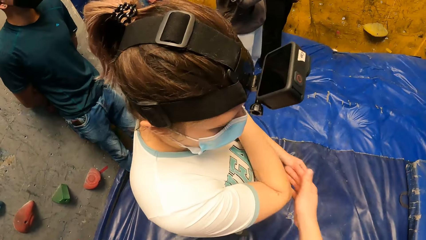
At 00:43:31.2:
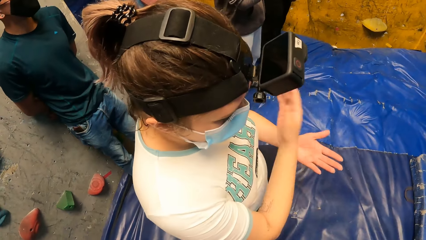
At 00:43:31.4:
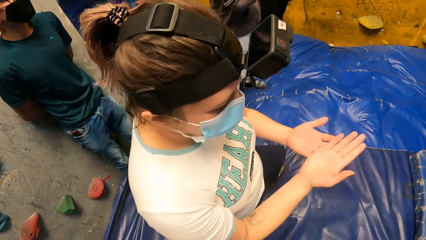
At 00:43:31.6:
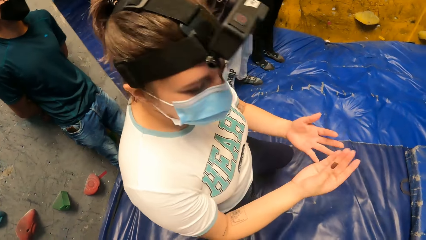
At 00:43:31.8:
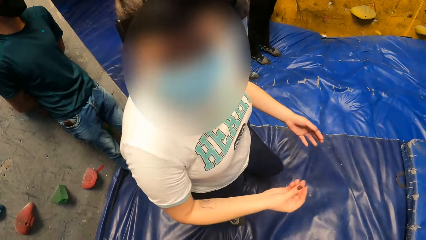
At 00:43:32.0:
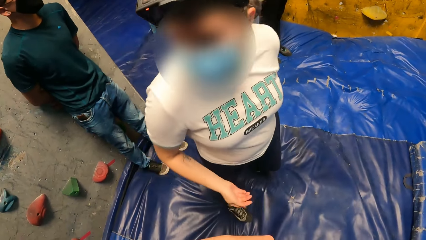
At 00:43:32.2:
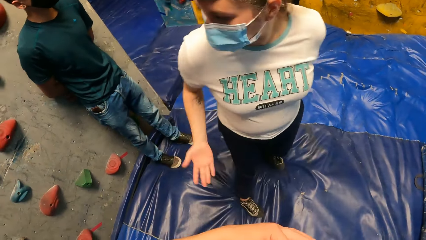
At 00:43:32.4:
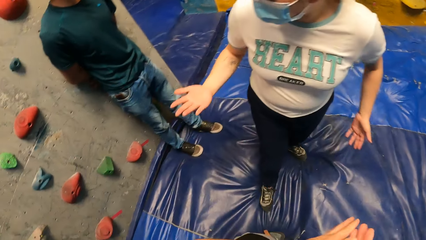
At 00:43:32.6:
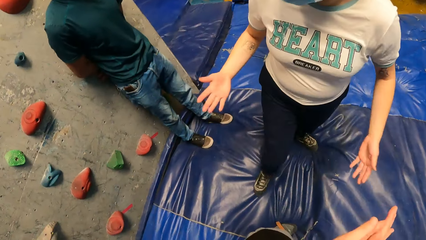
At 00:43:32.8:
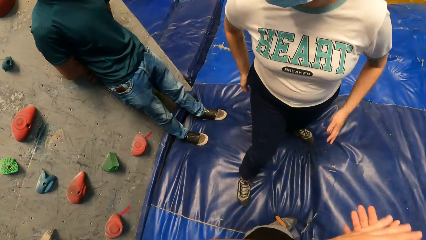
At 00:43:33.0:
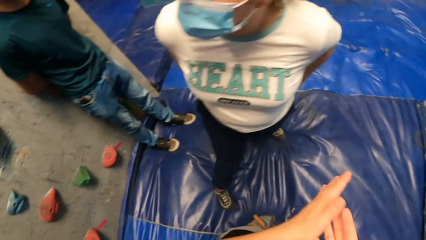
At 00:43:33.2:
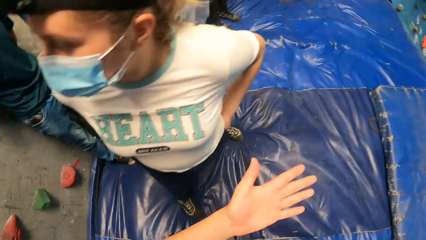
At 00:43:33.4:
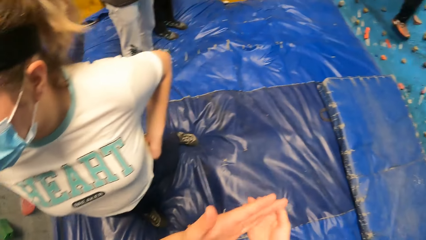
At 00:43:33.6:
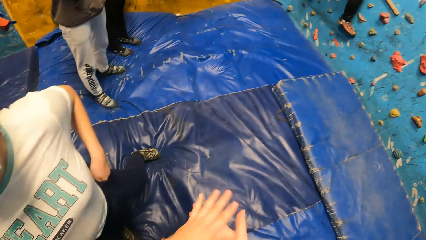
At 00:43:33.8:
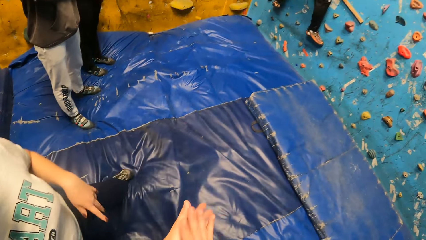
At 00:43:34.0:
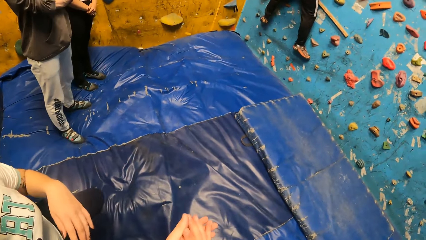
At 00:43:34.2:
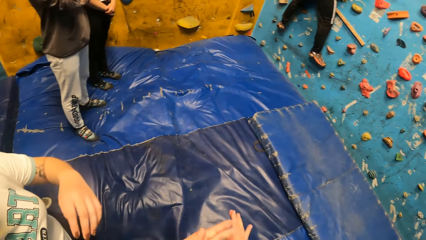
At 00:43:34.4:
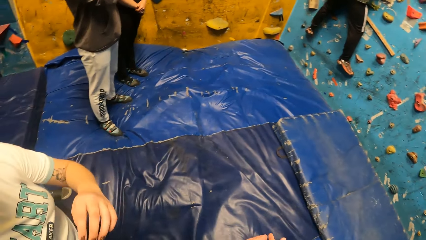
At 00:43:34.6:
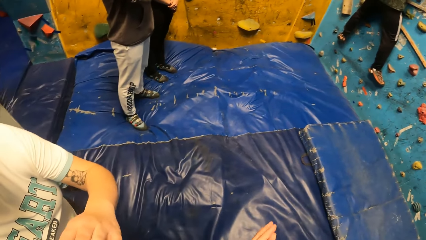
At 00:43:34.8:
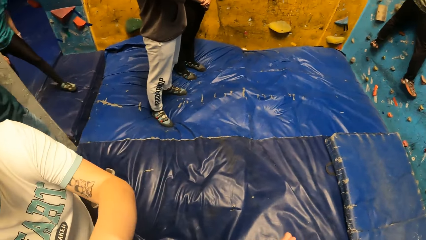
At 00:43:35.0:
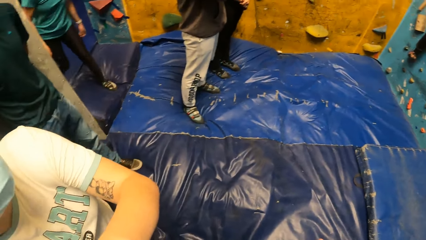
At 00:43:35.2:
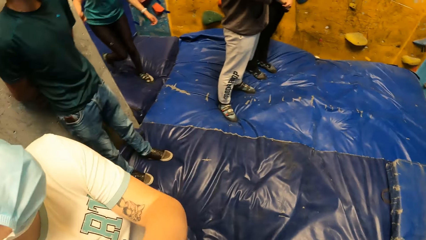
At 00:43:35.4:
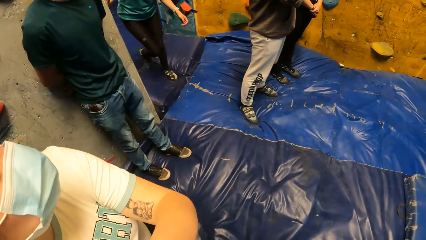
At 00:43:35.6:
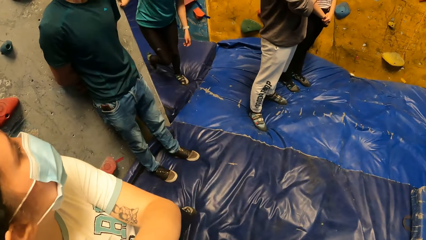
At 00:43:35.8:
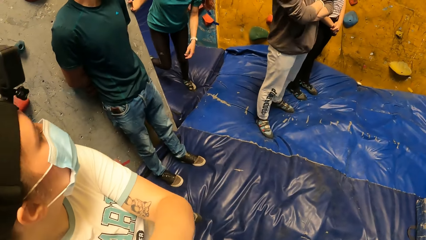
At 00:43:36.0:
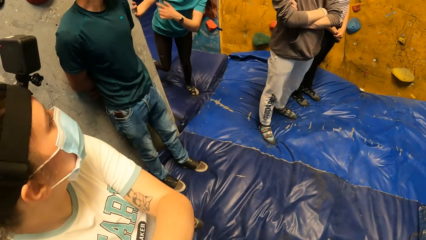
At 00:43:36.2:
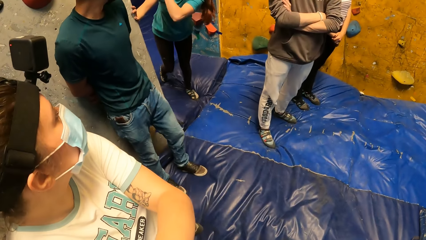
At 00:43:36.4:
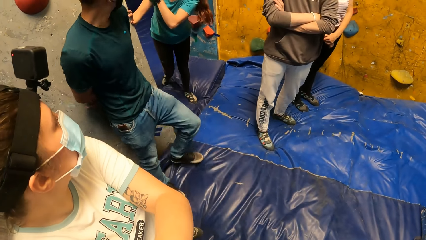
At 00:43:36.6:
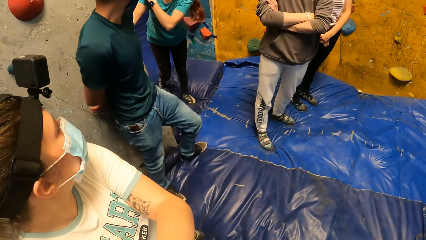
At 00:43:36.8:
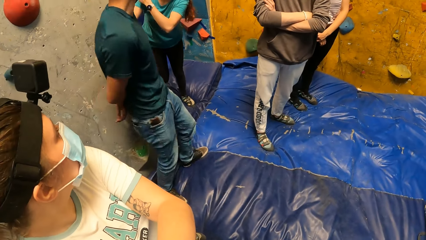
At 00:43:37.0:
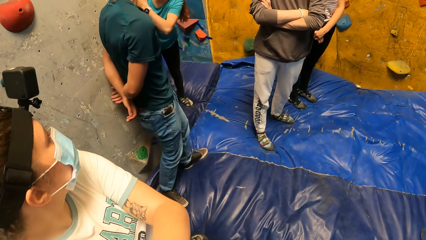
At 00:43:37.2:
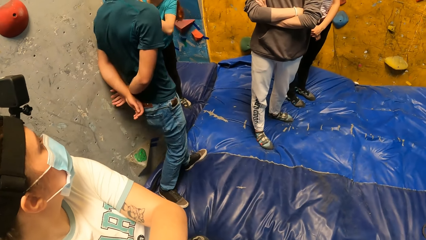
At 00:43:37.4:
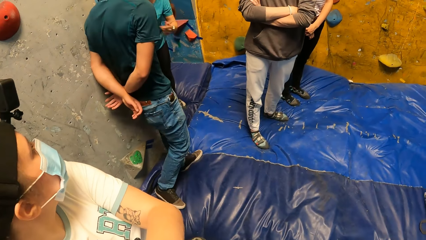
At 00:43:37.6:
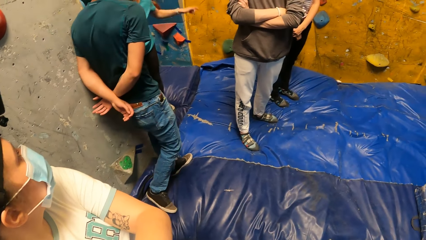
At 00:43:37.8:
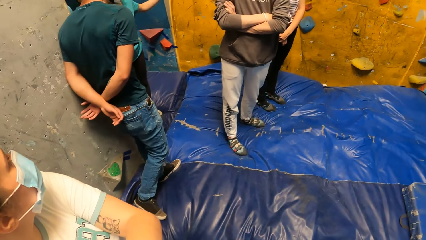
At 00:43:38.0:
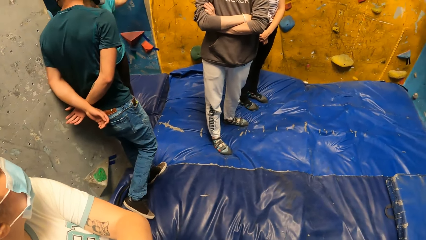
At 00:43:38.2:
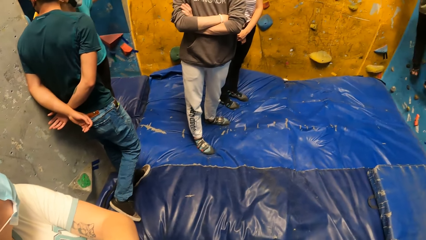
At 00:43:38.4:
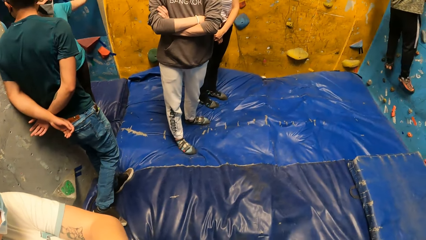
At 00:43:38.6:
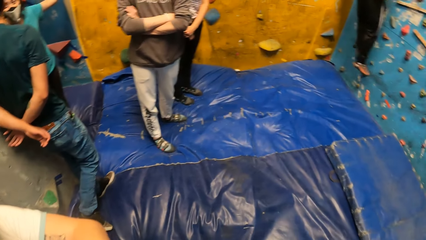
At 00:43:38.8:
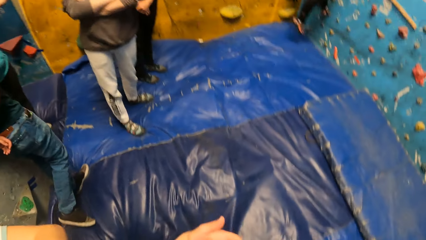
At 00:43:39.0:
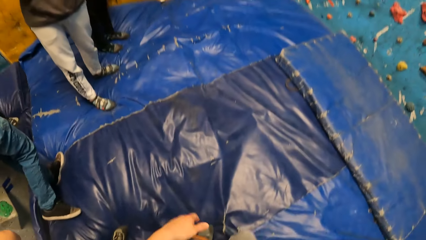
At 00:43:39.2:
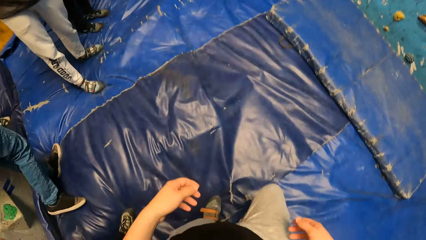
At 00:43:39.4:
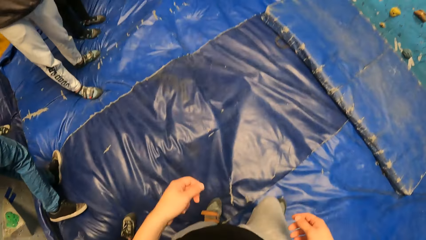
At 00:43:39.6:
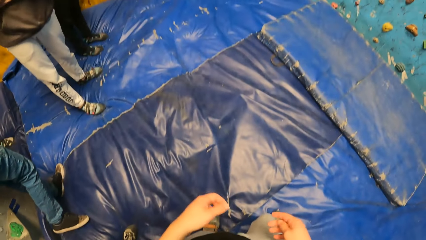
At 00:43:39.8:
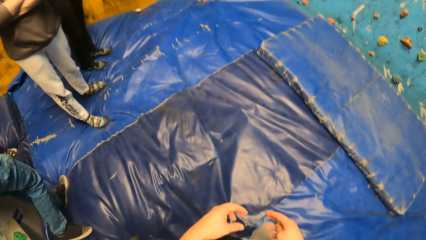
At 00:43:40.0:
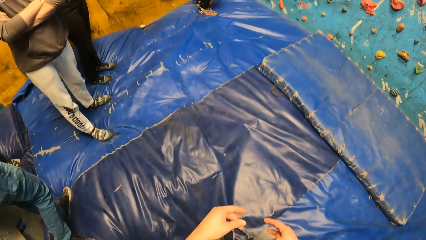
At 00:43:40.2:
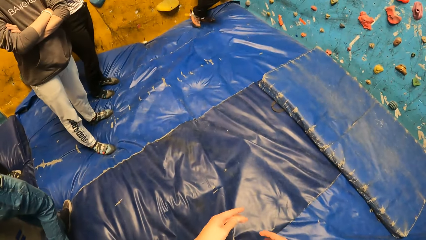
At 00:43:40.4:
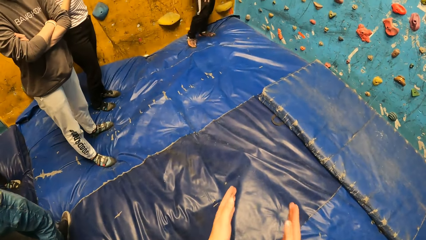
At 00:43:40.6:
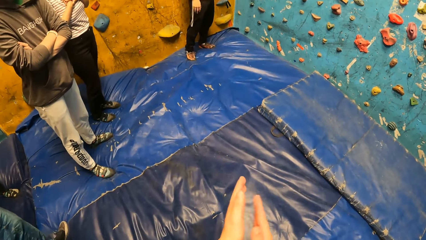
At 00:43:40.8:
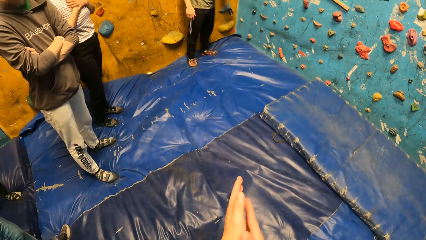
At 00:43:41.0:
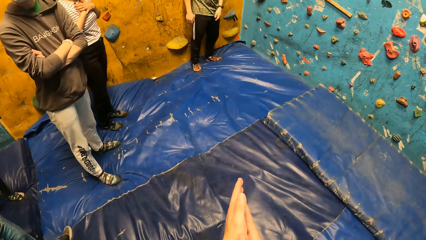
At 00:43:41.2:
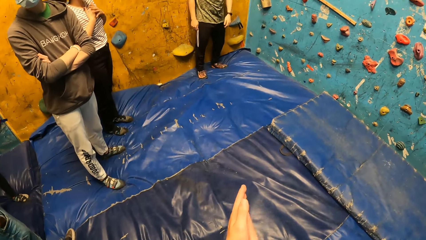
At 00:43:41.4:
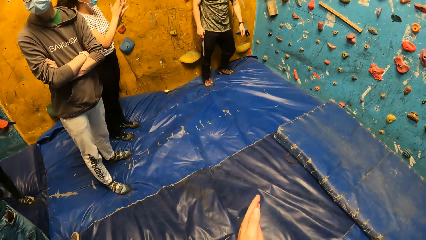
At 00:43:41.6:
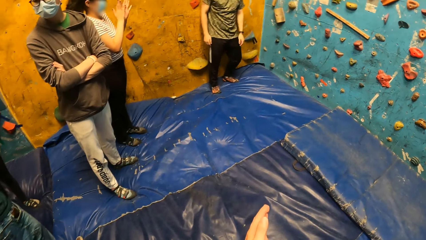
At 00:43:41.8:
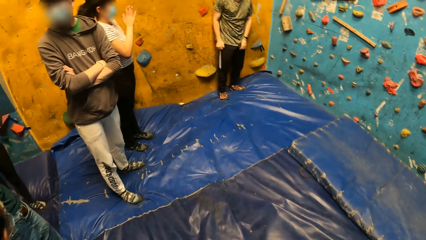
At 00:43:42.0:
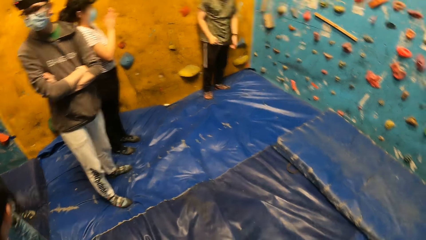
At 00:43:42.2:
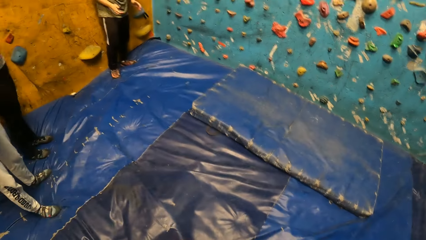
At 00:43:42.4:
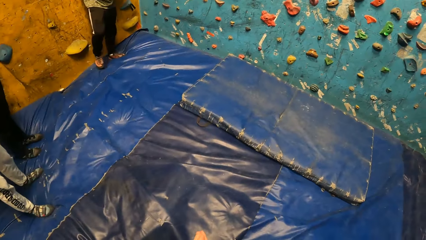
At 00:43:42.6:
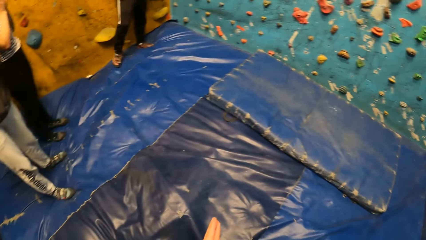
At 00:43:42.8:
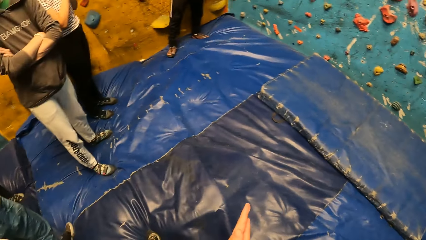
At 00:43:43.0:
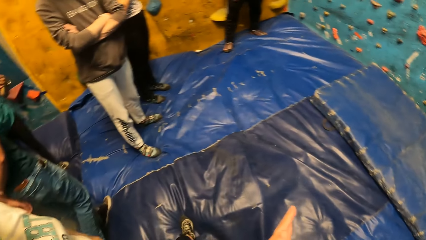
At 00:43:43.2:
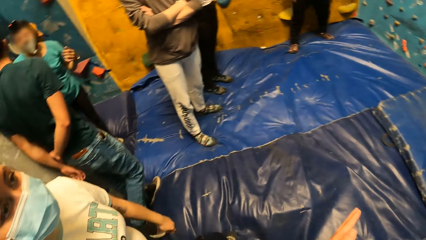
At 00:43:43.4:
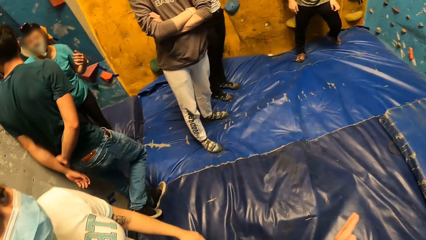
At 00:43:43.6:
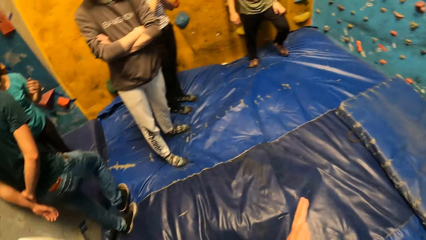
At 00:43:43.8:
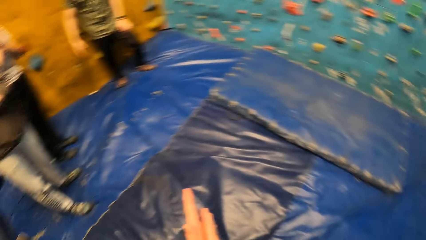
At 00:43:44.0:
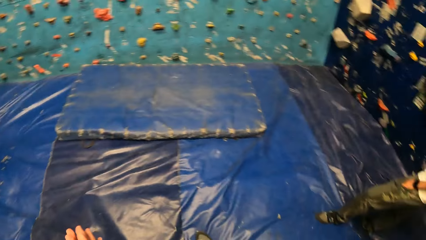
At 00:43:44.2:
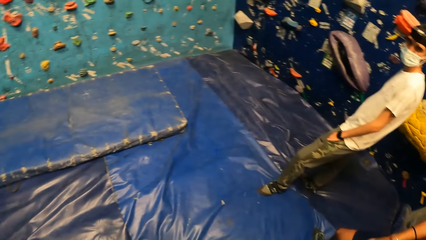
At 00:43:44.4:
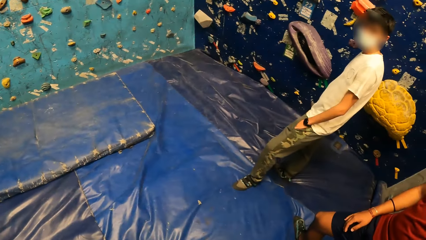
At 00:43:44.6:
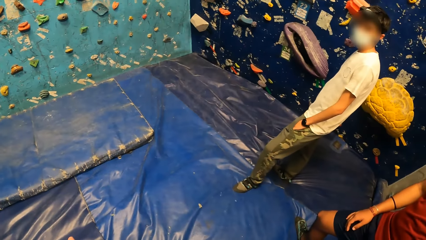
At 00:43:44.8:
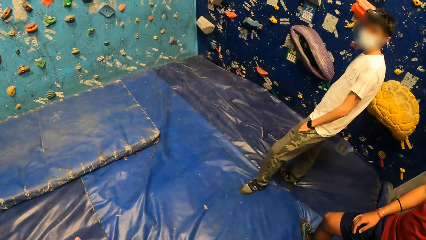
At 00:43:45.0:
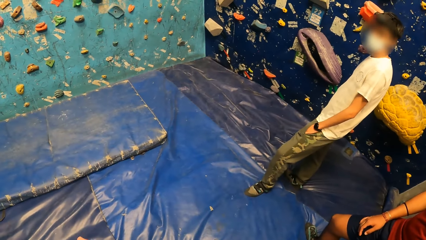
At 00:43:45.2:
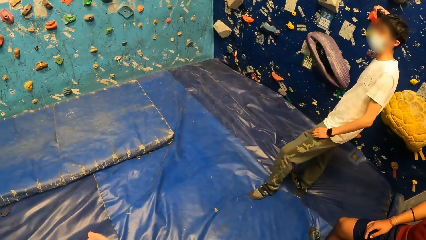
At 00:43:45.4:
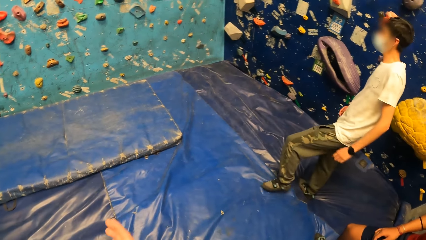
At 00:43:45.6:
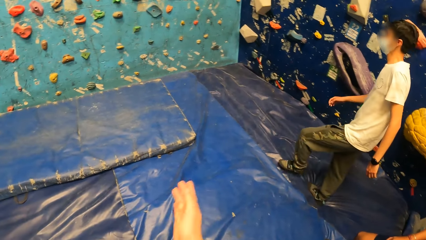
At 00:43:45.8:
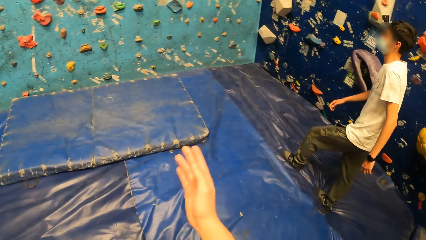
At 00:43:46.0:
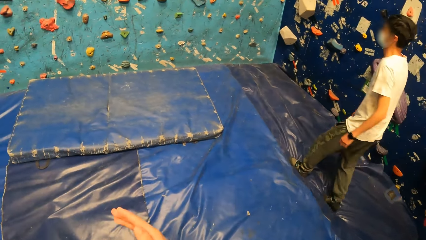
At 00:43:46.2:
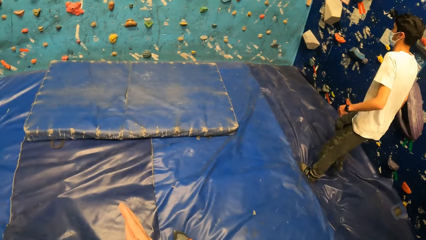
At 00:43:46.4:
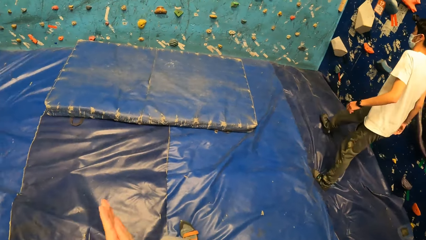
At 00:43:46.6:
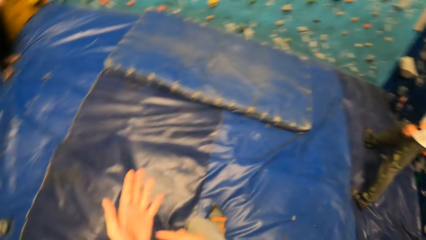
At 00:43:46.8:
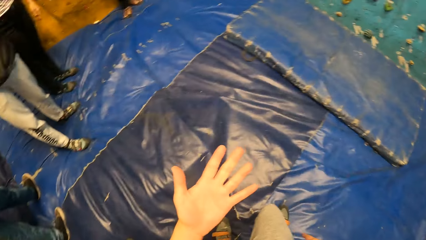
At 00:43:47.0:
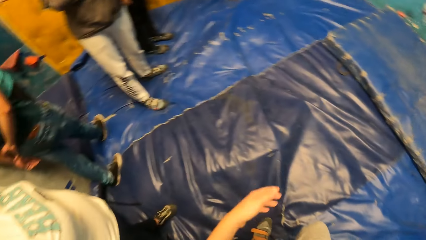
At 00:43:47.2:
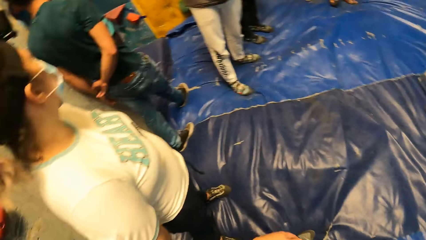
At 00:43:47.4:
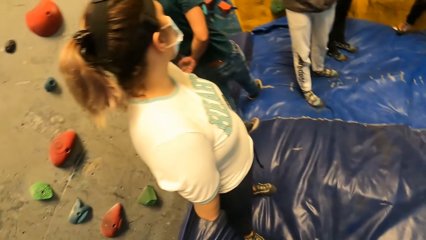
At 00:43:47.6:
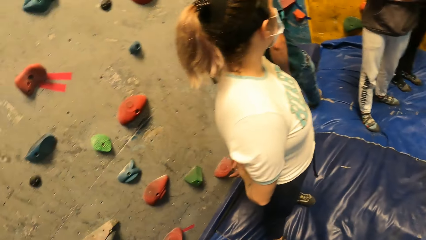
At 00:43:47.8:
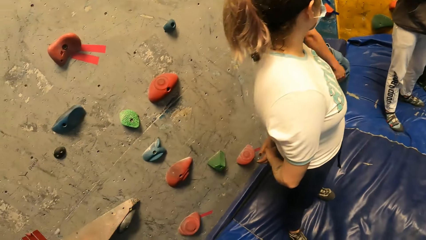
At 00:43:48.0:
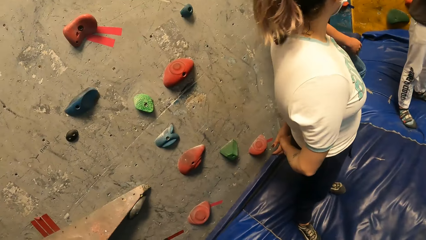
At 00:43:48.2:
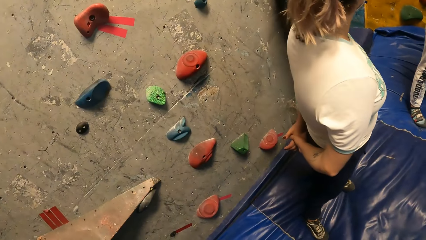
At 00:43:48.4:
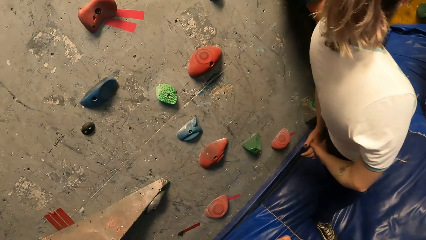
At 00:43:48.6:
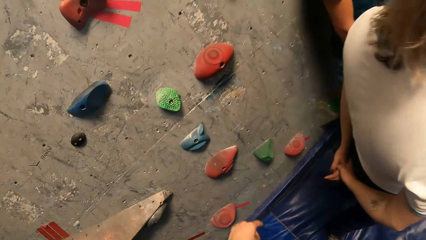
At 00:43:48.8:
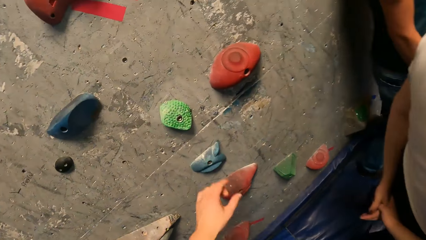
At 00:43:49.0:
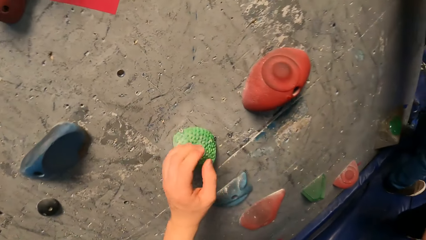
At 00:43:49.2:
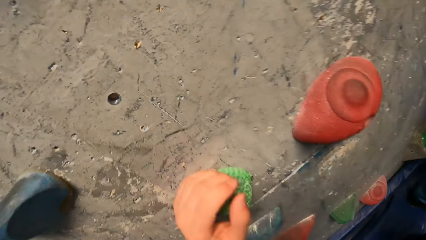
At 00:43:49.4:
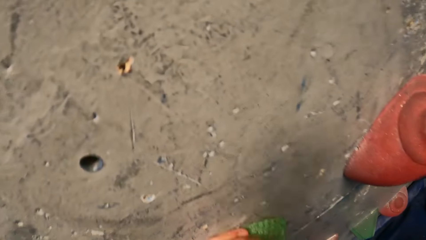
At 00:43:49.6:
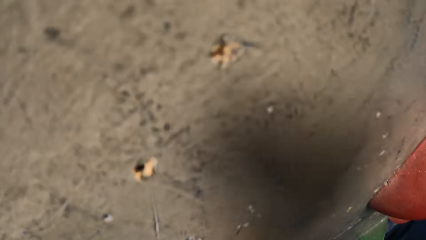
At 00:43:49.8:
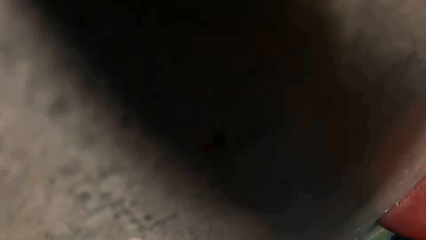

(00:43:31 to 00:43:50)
The camera wearer holds a lady's right hand. He touches a woman on her arm. The woman looks at his hands. The lady stretches both hands. The woman converses in the climb wall room. The lady holds the waist with both hands. The camera wearer rubs his hands. Another woman converses with a man at the entrance of the climb wall room. Another man climbs down the climb wall. The camera wearer claps his hands together. He rubs his hands. A third woman rubs her hands together. The camera wearer turns around the room. He points the climb wall. A third man walks towards the climb wall. The camera wearer rubs his hands. He looks at his hands. He walks towards the climb wall. He grabs a stone on the wall with his left hand.
